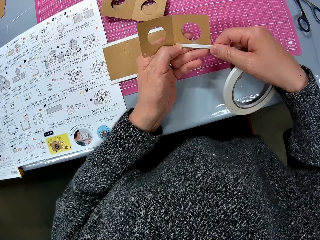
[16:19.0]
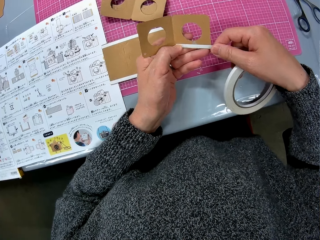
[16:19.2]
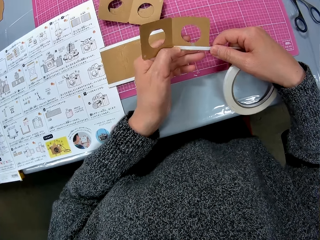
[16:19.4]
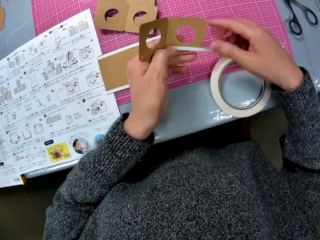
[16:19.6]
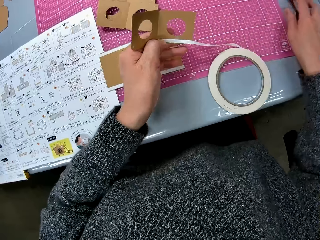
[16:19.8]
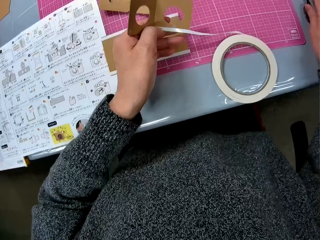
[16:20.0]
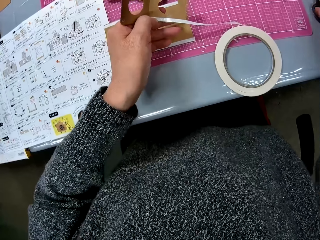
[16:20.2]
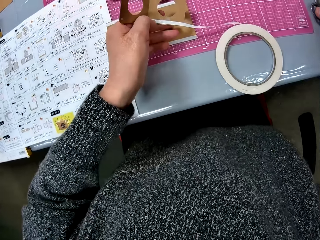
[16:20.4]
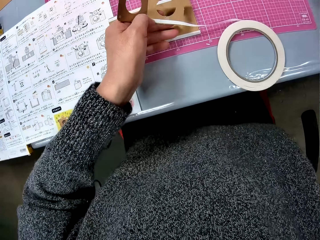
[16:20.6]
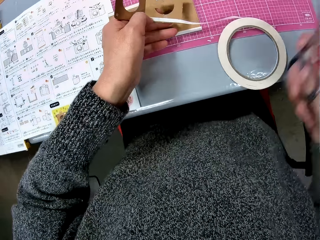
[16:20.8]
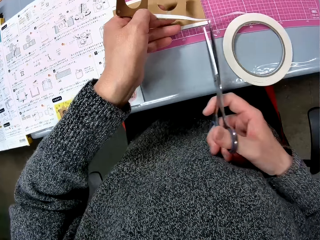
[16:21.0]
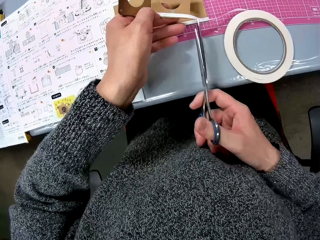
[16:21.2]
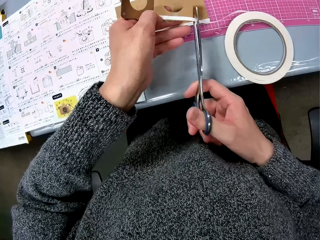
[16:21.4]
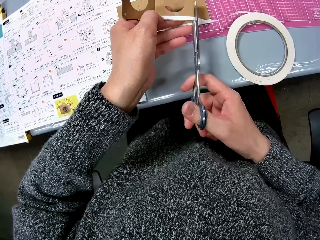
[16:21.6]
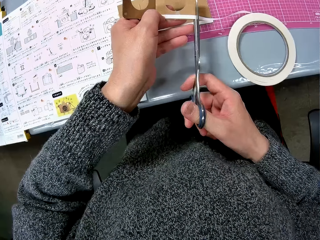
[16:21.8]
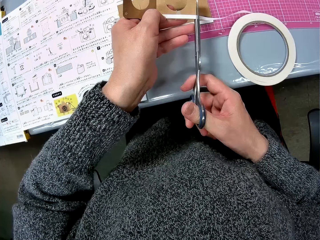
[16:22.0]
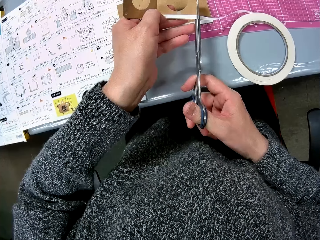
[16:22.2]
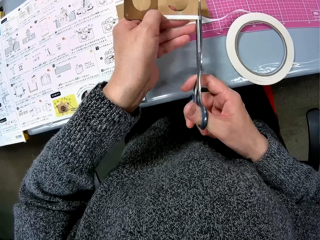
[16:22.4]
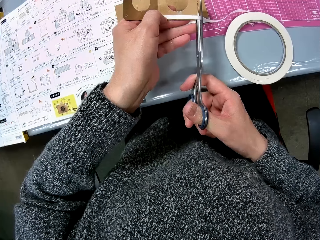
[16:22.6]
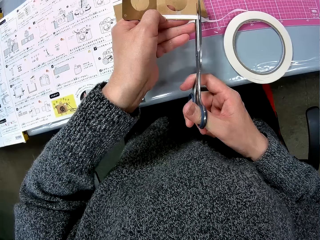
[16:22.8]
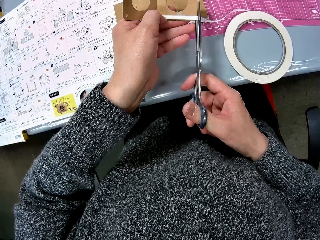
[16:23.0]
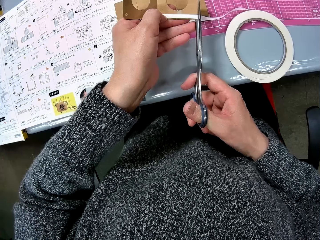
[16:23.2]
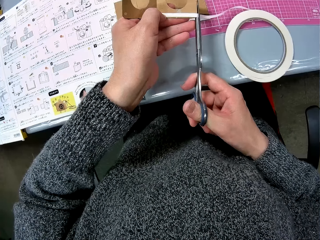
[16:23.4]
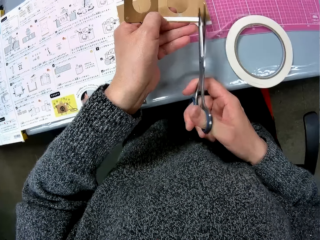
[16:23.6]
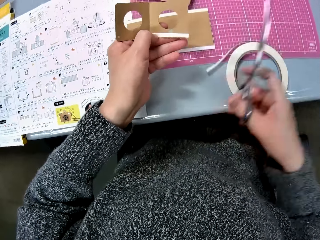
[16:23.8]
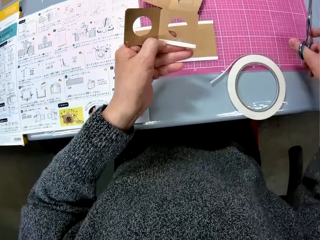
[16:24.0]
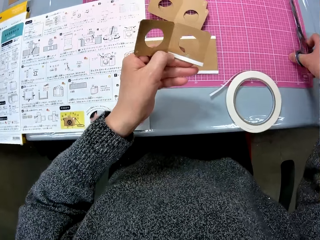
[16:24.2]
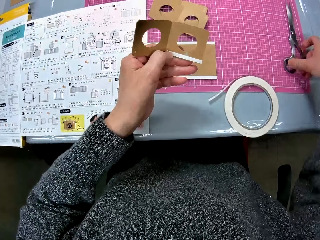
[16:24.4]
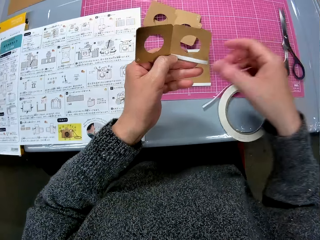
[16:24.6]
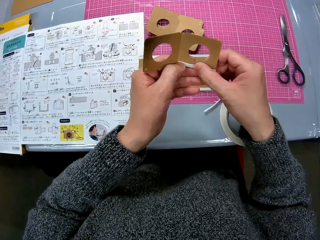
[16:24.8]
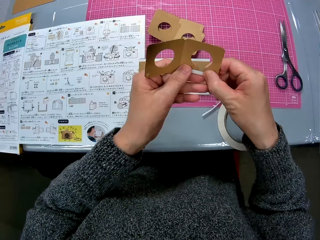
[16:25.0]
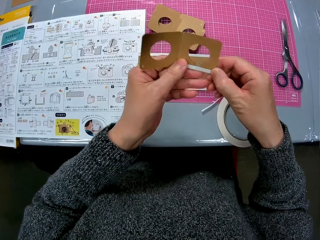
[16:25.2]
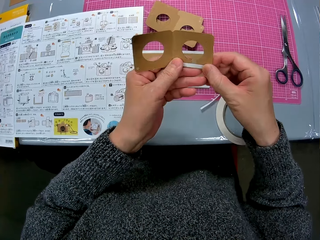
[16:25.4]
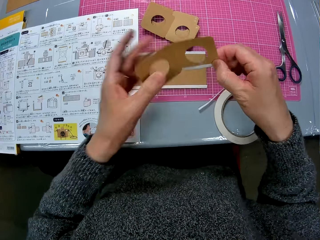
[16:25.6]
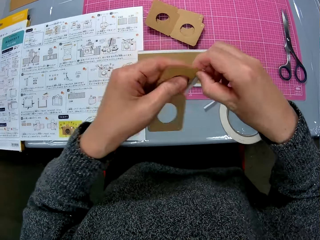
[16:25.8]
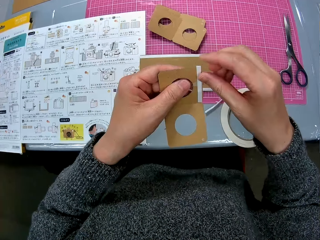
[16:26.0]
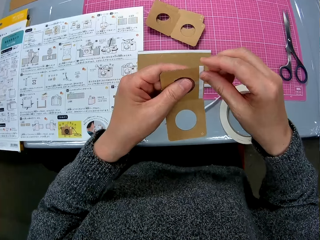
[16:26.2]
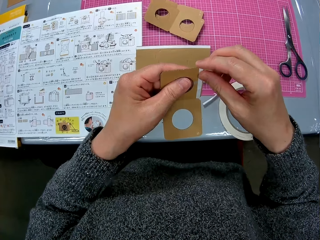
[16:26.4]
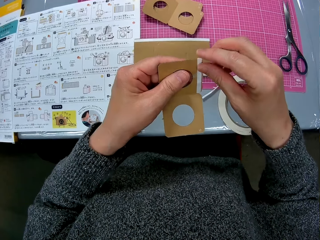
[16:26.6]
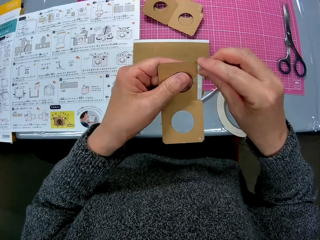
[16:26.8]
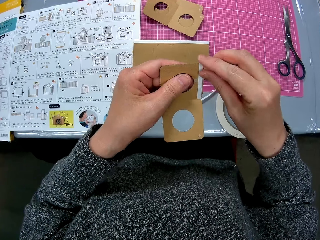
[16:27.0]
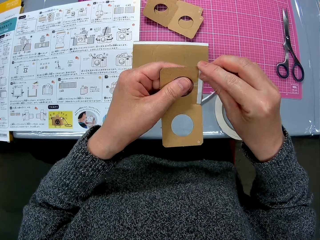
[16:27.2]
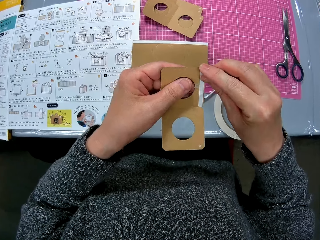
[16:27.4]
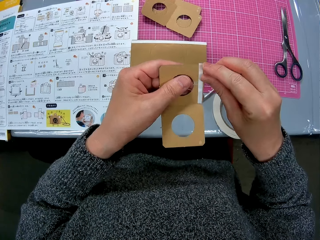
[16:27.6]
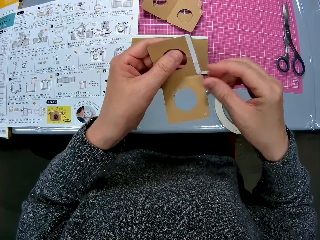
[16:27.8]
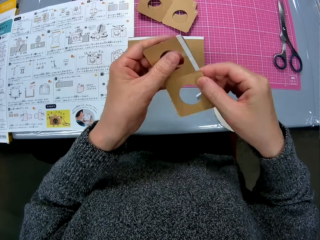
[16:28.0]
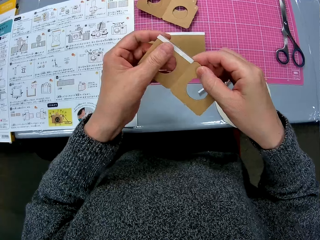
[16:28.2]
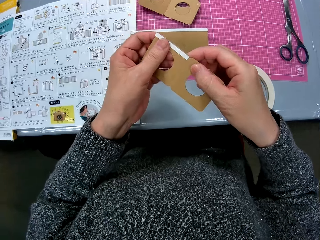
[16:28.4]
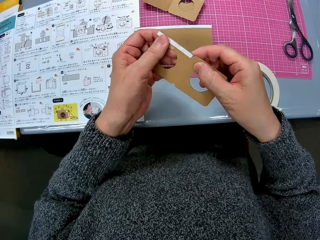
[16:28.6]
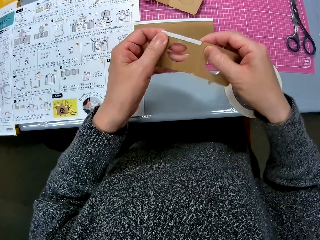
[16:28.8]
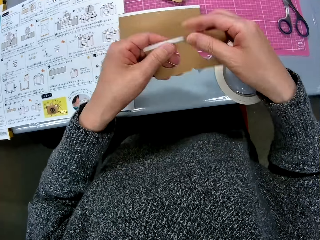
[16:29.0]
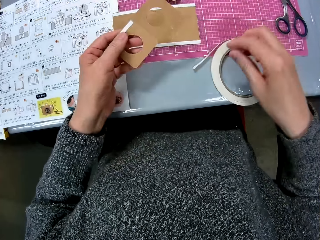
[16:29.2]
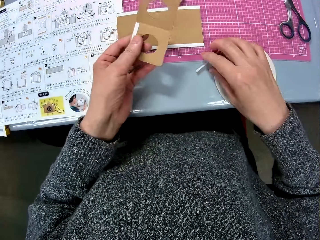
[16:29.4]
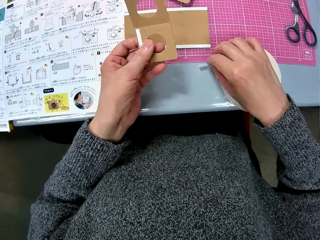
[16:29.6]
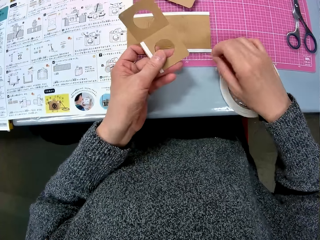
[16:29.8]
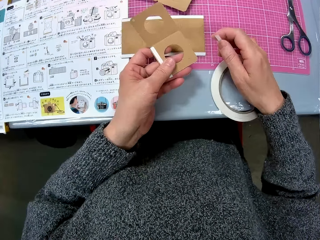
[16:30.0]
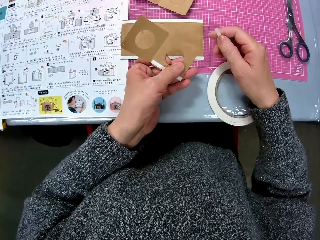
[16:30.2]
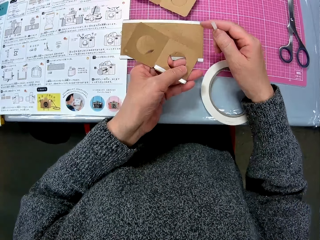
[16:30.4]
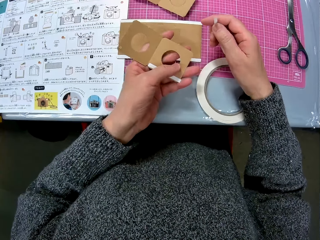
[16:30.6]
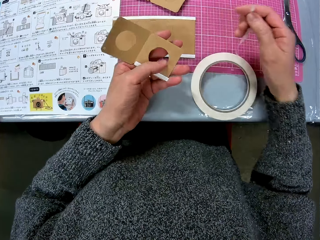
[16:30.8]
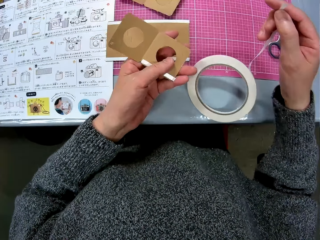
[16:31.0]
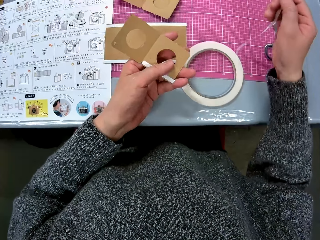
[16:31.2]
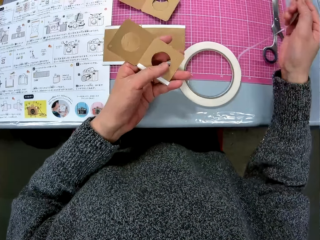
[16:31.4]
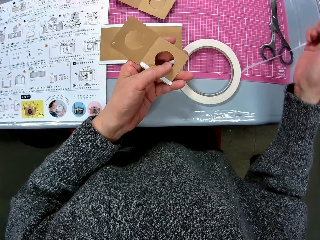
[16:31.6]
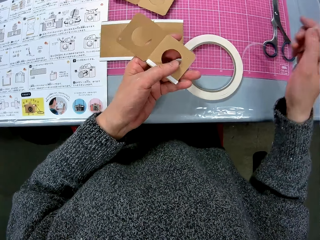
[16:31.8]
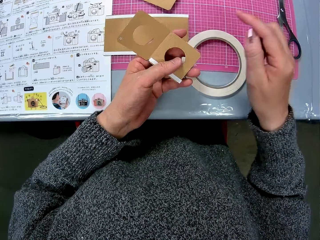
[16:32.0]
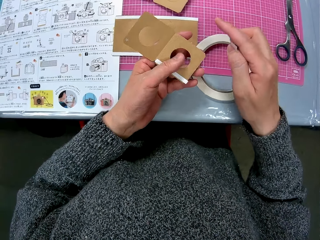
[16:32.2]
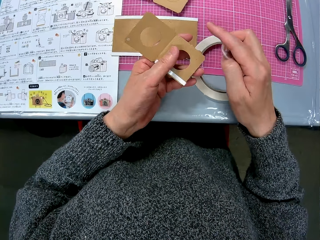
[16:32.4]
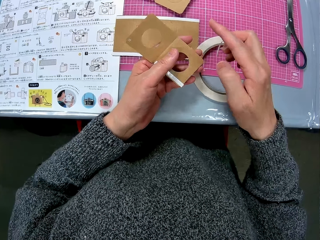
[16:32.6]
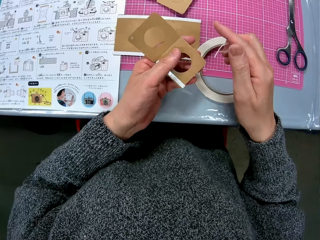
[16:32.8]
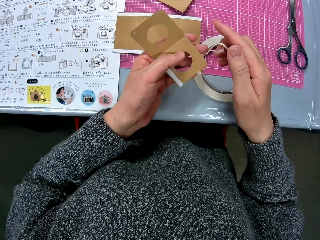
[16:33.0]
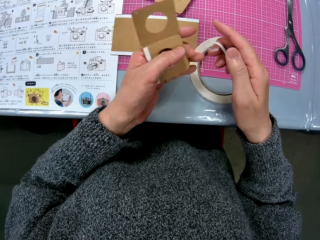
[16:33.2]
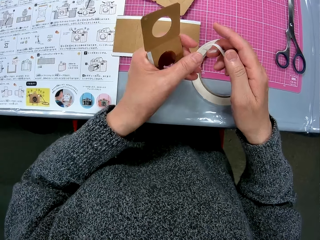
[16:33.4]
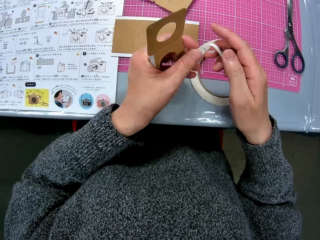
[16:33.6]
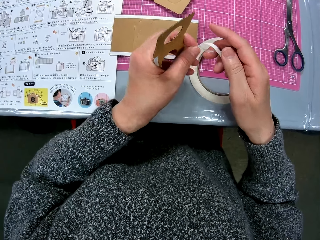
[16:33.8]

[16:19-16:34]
The camera wearer moves her hand forwards. She picks up the pair of scissors from the table with her hand. She moves the scissors towards her. She cuts the cello tape on the cardboard with the scissors in her right hand. She moves her hand forwards. She drops the scissors on the cutting mat on the table. She moves her hand towards the piece. She presses on the tape with her hand. She adjusts the cello tape on the cardboard with her hands. She turns the cardboard piece. She presses on the tape with her hand. She moves her hand backwards. She turns the piece. She moves her hand towards the masking tape and holds the masking tape with her hand. She pulls on the piece with her hand.

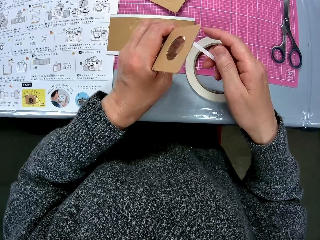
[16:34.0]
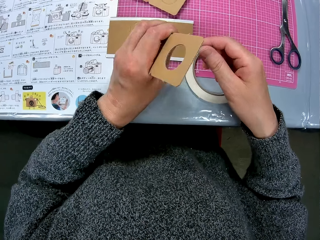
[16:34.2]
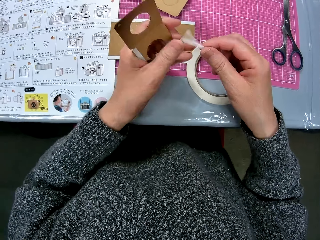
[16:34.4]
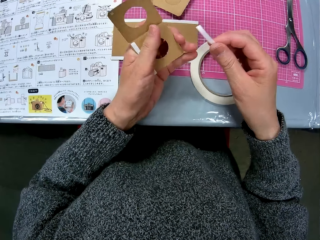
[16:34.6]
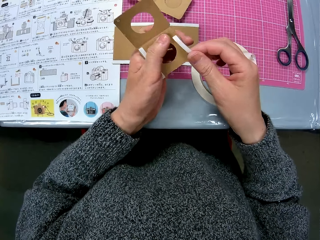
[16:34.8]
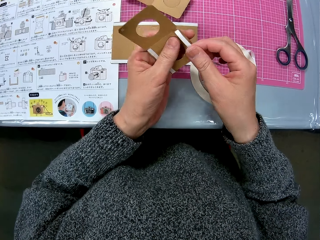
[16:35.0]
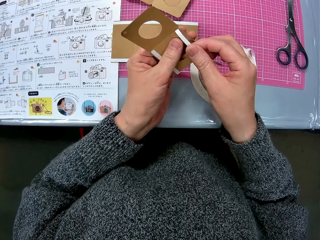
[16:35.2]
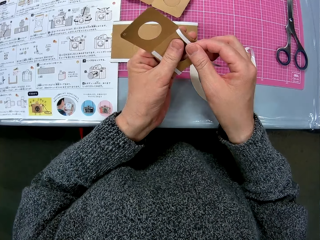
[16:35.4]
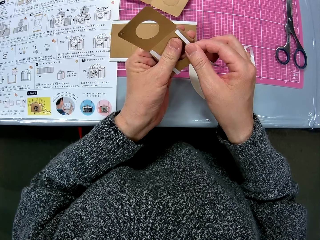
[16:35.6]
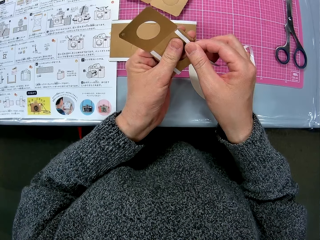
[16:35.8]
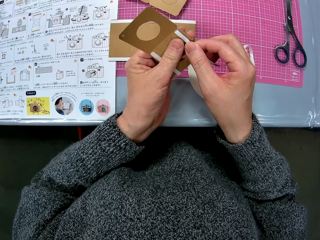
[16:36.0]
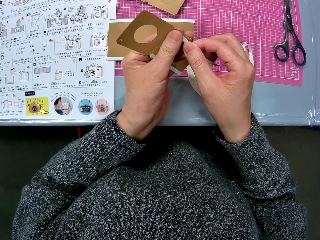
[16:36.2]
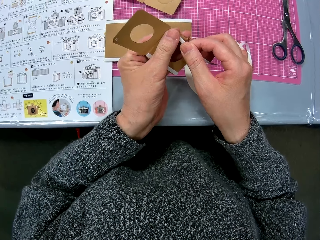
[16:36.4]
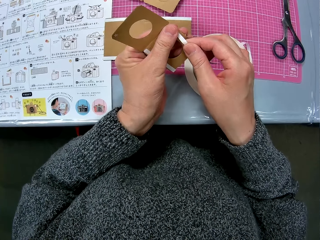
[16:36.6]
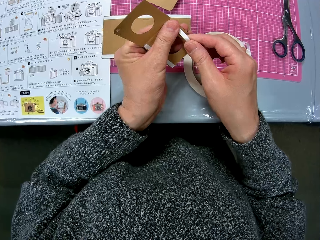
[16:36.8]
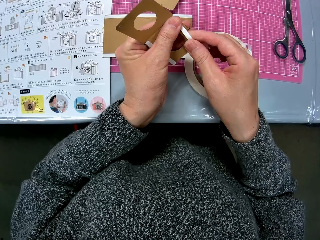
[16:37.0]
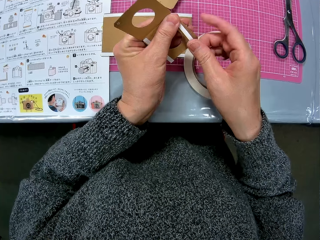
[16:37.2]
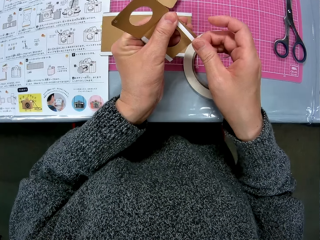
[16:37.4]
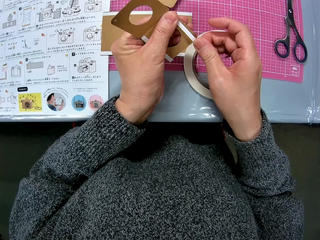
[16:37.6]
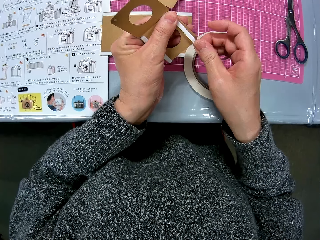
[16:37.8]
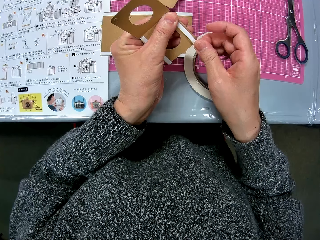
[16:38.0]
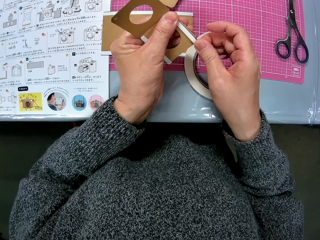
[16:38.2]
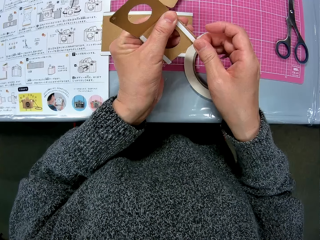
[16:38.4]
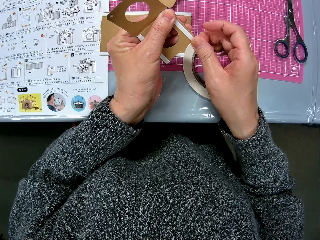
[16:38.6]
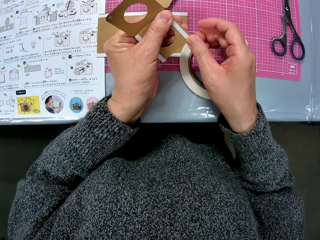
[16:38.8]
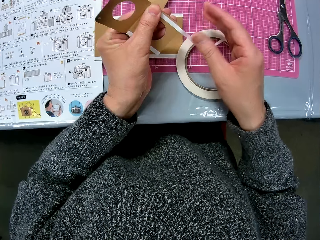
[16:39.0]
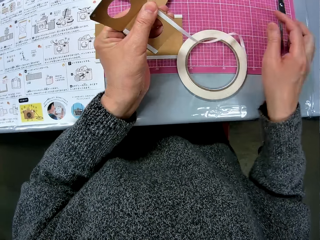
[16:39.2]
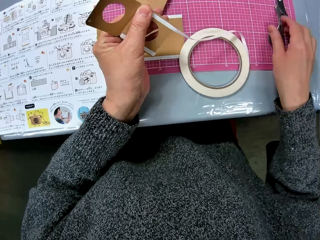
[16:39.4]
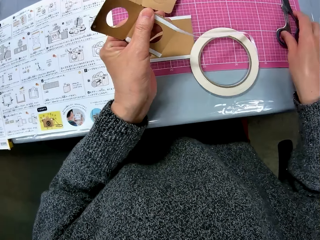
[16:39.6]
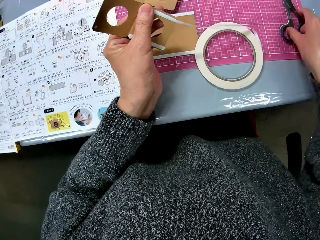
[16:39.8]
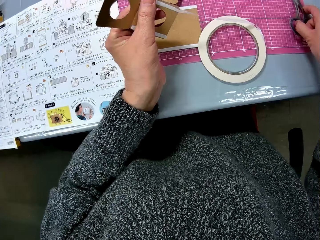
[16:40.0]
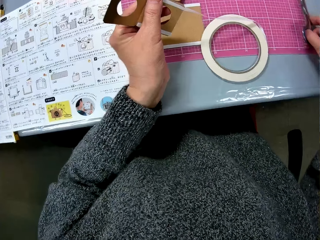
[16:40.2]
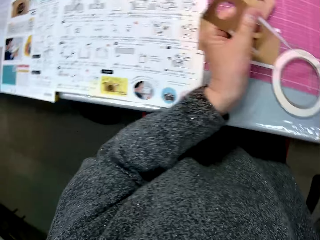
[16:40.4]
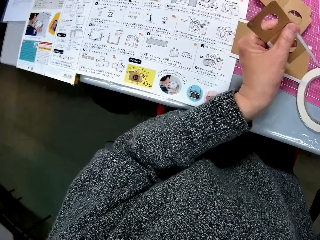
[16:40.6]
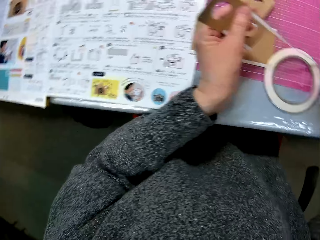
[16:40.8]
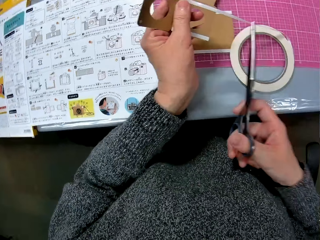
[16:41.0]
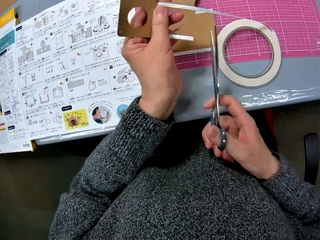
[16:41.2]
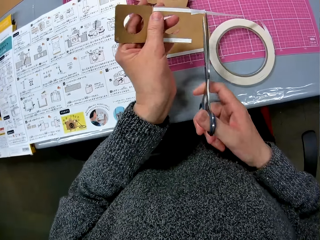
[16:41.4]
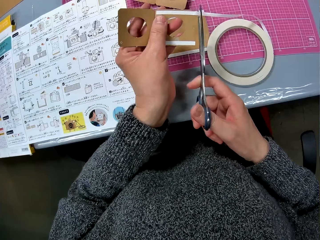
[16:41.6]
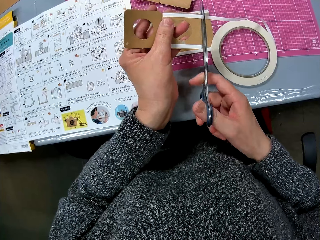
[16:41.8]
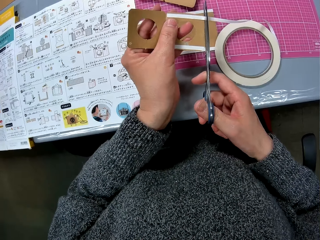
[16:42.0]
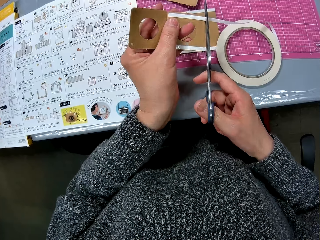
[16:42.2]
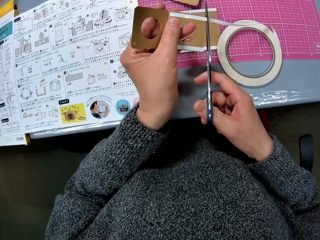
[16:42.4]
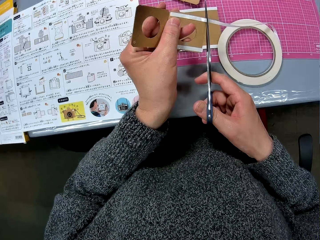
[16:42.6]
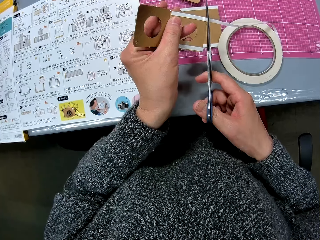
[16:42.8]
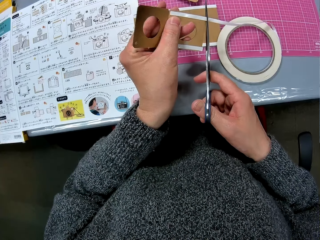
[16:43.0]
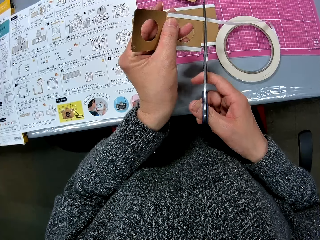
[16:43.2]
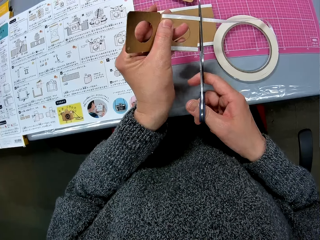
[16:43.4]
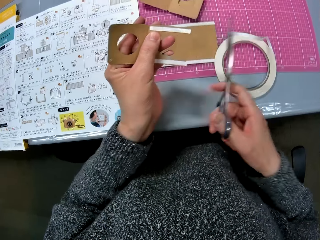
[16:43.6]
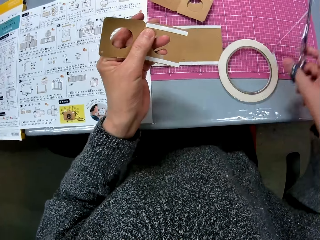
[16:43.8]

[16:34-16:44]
The camera wearer places cello tape on the same cardboard with her hand. She moves her hand towards the pair of scissors. She picks up the scissors from the table. She moves her hand towards the masking tape. She cuts the cello tape on the cardboard with the scissors in her right hand.
